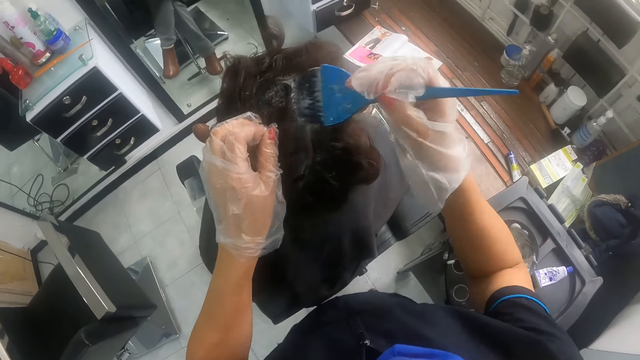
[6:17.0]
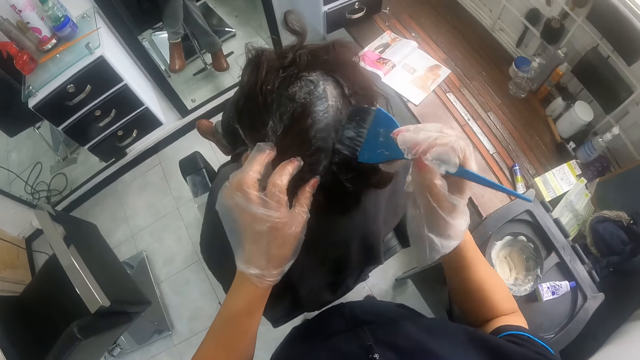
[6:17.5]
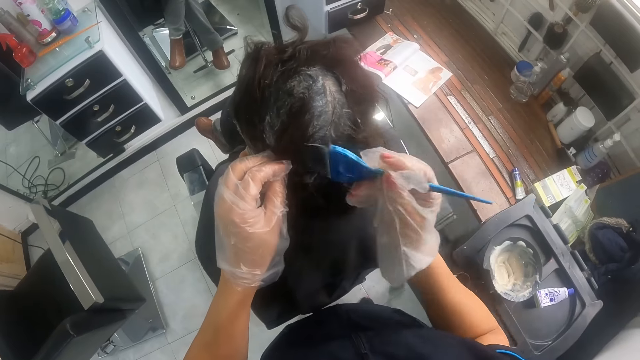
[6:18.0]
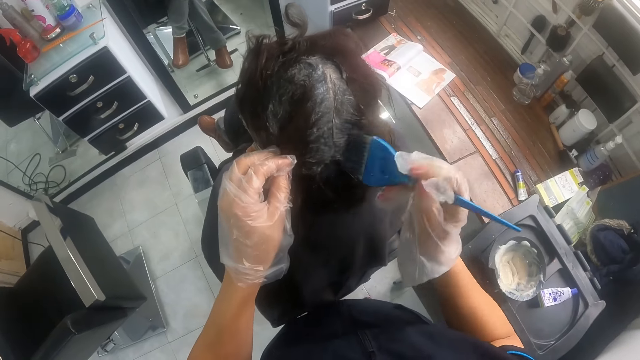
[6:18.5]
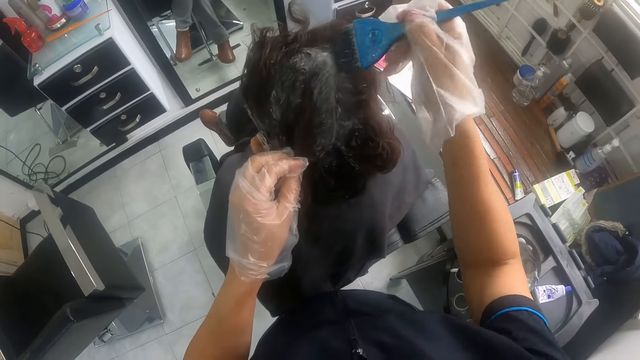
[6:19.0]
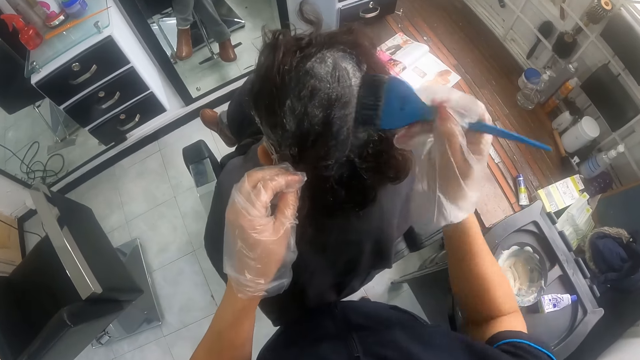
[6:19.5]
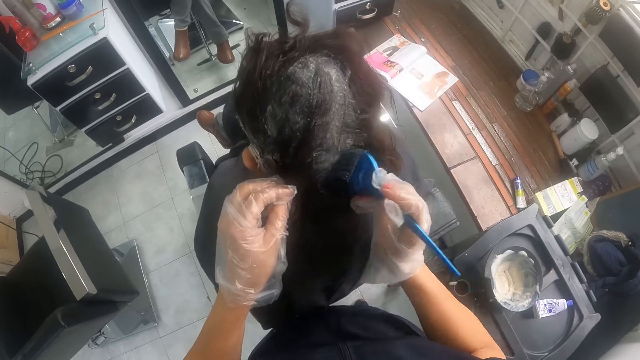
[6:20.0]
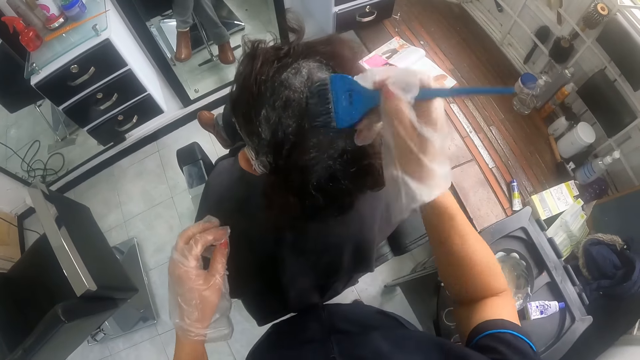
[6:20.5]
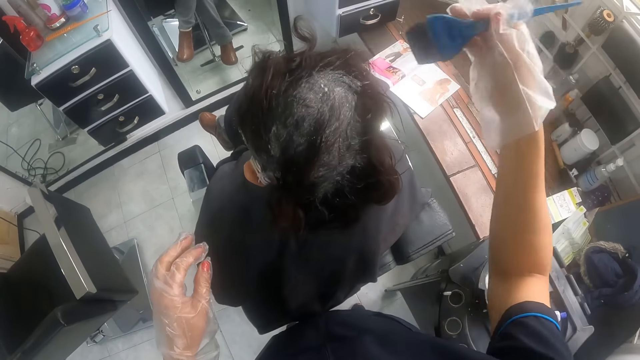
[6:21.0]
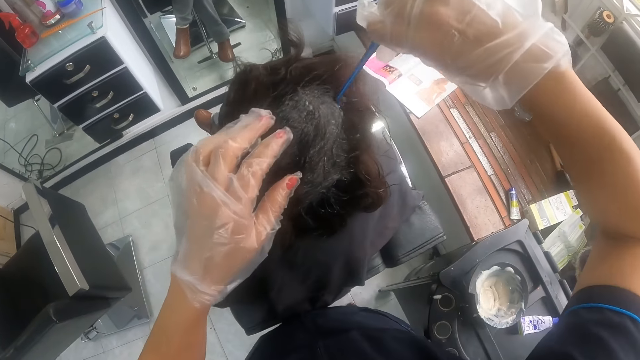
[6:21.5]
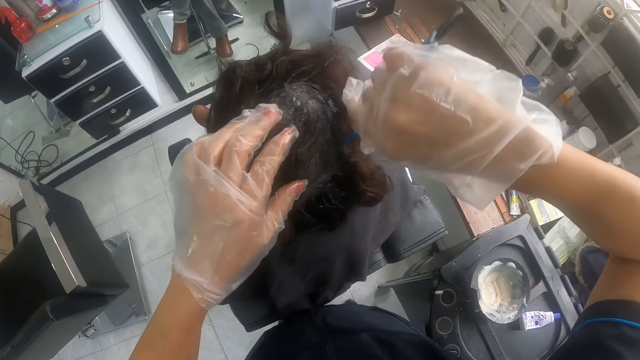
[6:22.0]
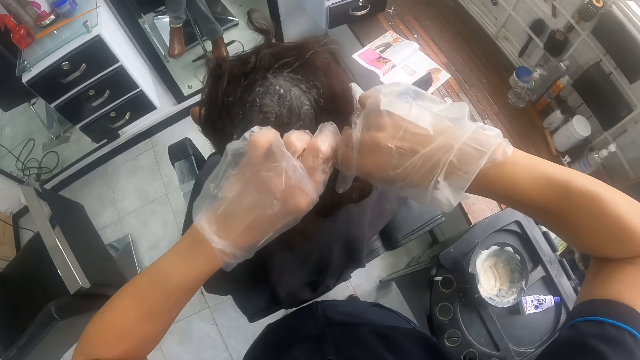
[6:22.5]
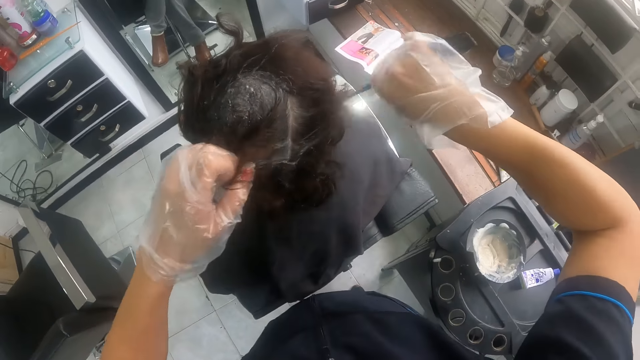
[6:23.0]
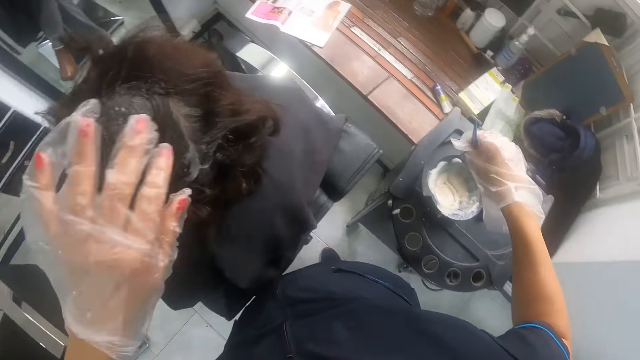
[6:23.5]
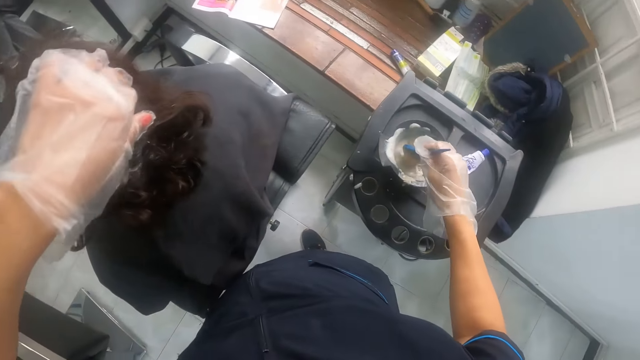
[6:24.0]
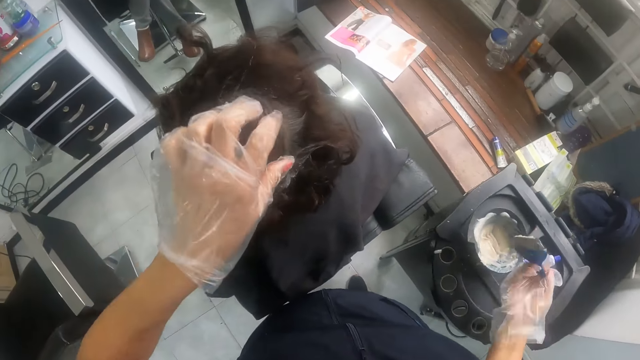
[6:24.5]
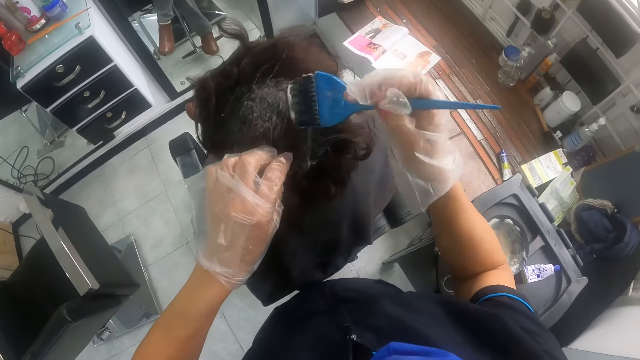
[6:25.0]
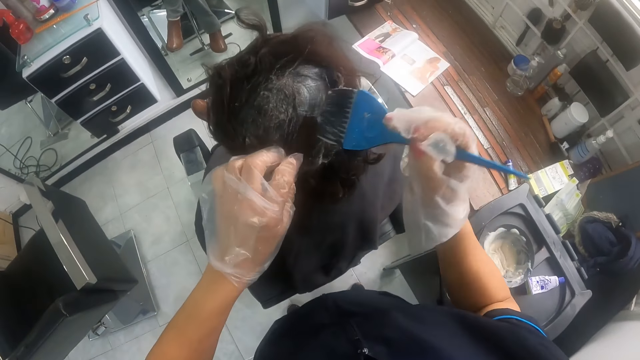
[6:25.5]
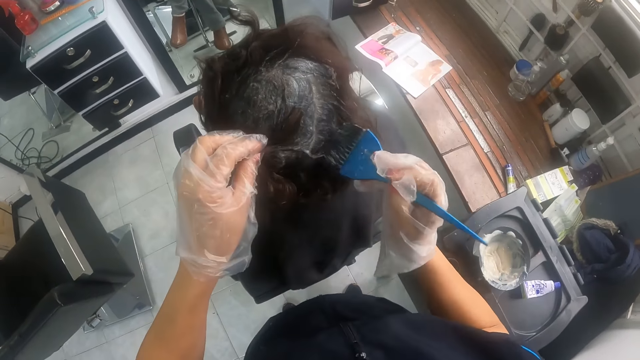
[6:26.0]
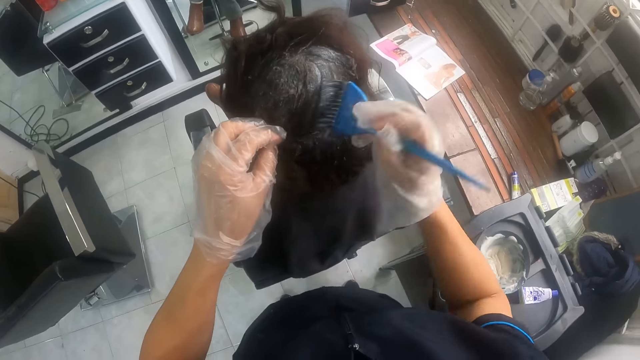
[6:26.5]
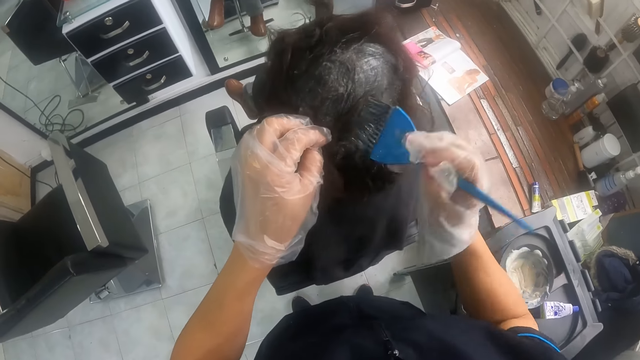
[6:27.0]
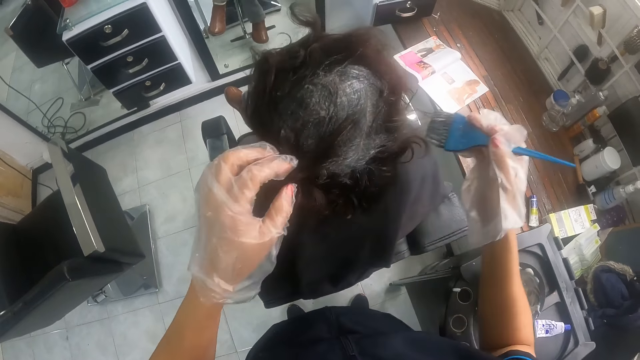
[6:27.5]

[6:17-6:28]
The camera wearer applies relaxer to the woman's hair with the hairbrush in her gloved right hand. They pull the woman's hair with her gloved left hand. They part the woman's hair with the tail of the hairbrush in her right hand. They hold the woman's hair with her gloved left hand. They shift the woman's hair with her gloved left hand. They dip the hairbrush in the tin of hair relaxer. They apply relaxer to the woman's hair with the hairbrush in her gloved right hand.

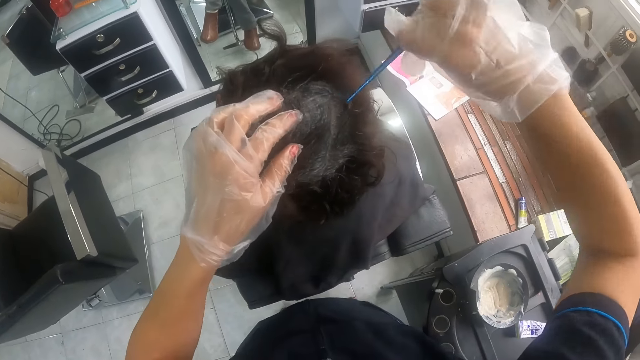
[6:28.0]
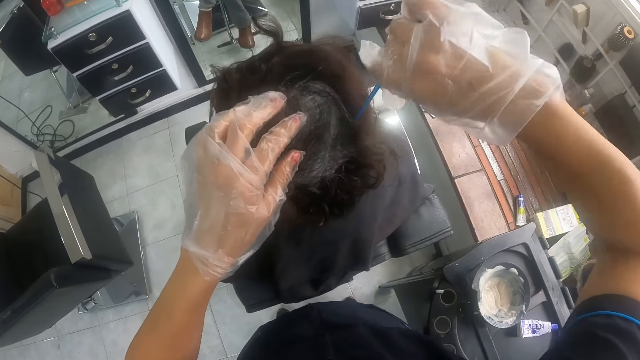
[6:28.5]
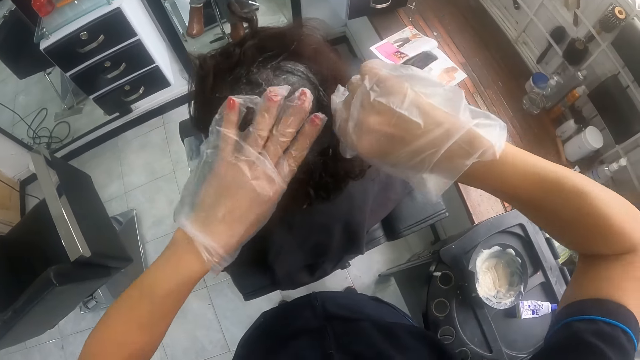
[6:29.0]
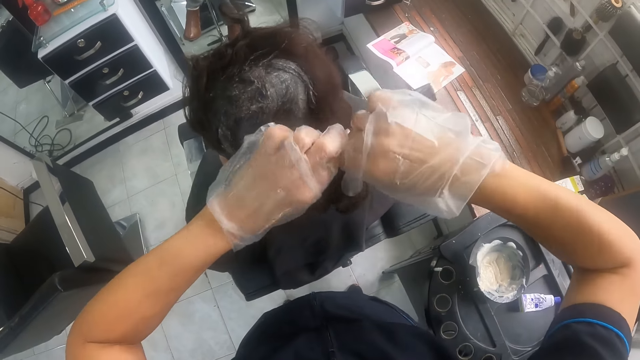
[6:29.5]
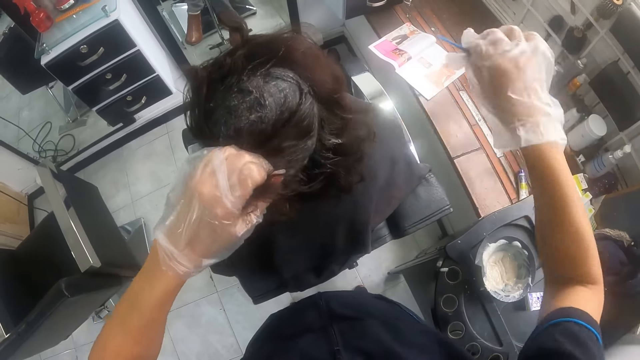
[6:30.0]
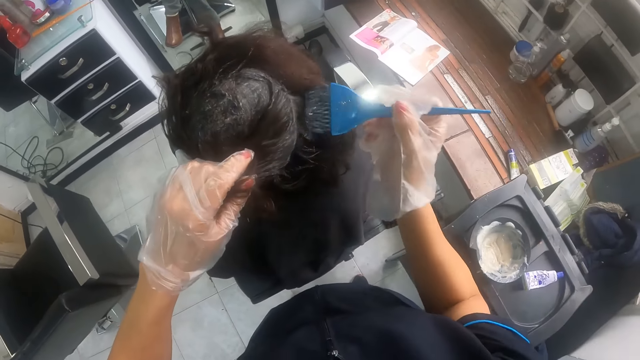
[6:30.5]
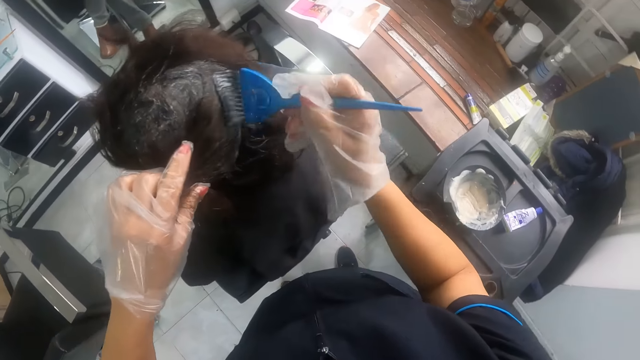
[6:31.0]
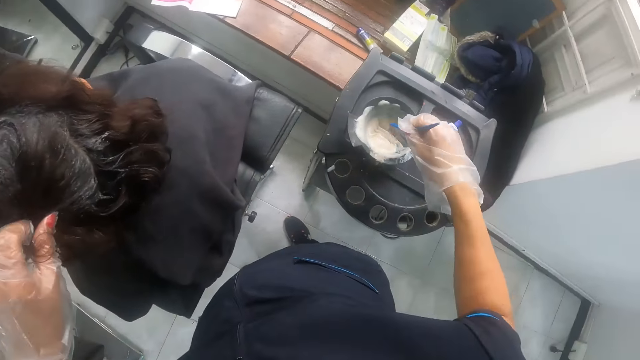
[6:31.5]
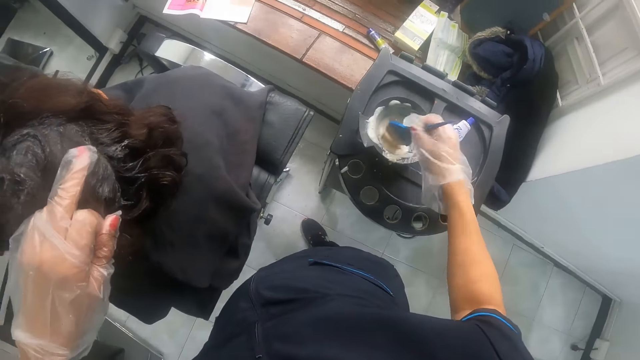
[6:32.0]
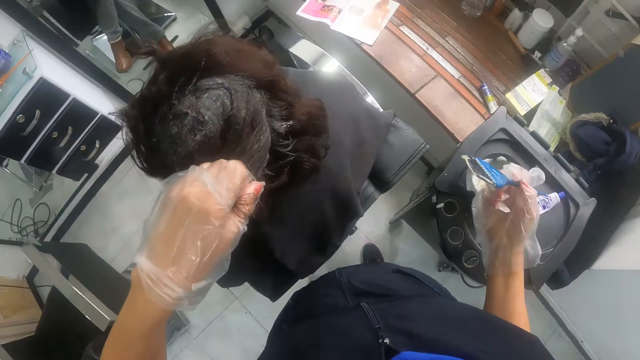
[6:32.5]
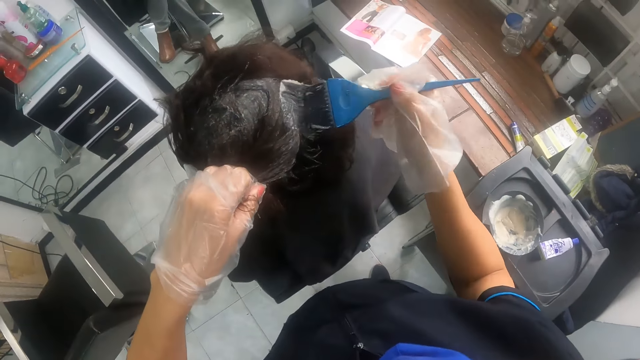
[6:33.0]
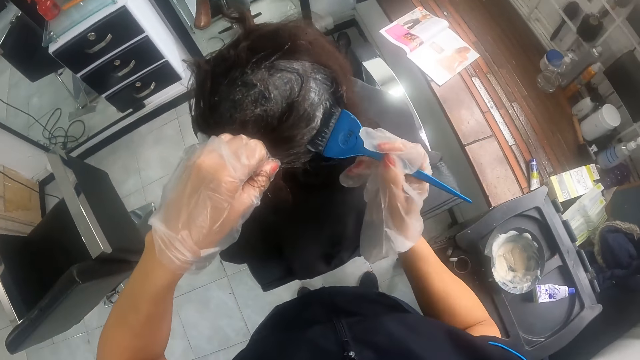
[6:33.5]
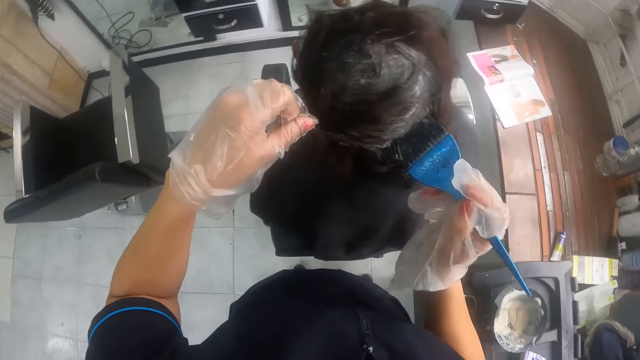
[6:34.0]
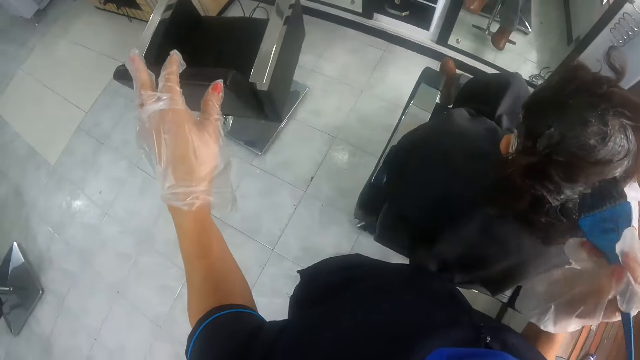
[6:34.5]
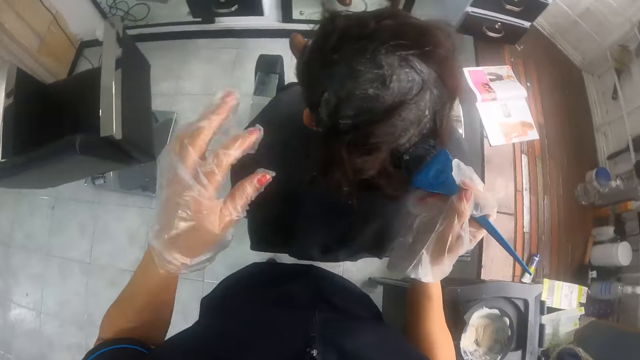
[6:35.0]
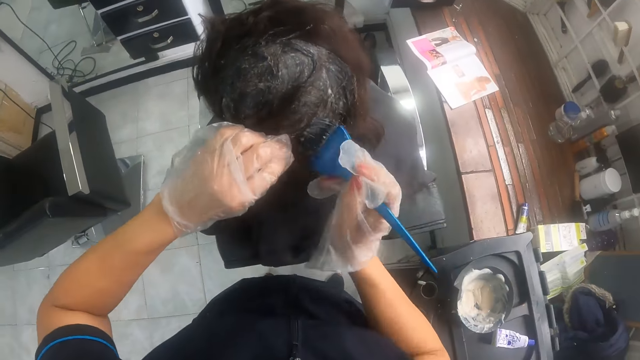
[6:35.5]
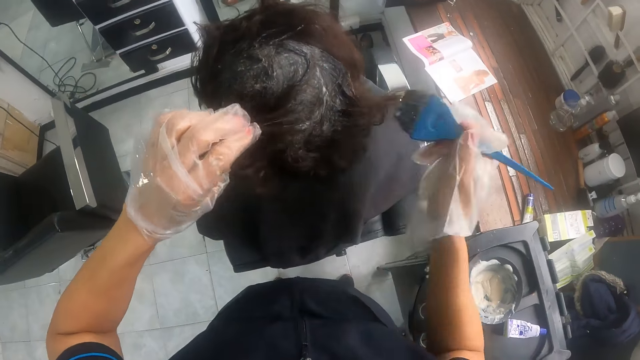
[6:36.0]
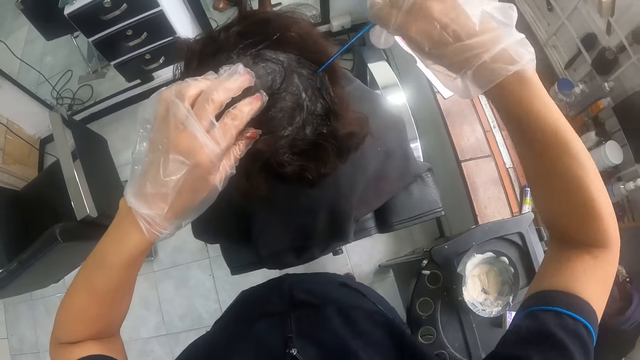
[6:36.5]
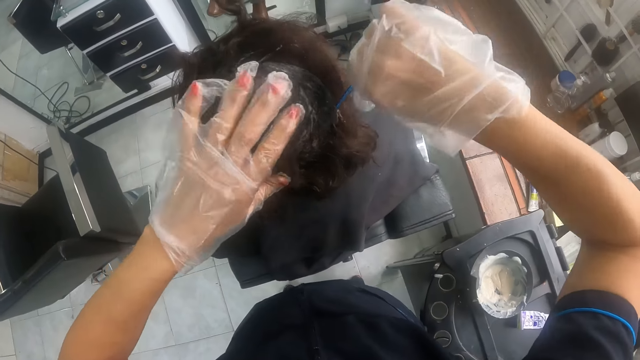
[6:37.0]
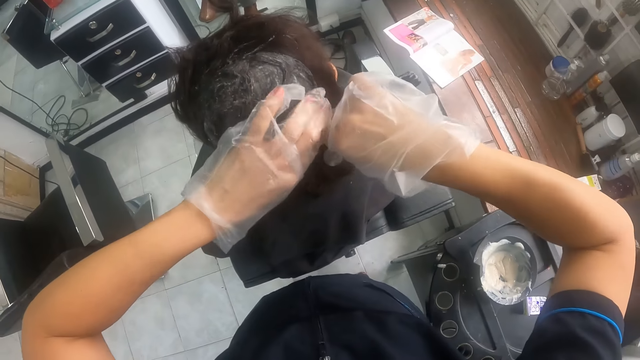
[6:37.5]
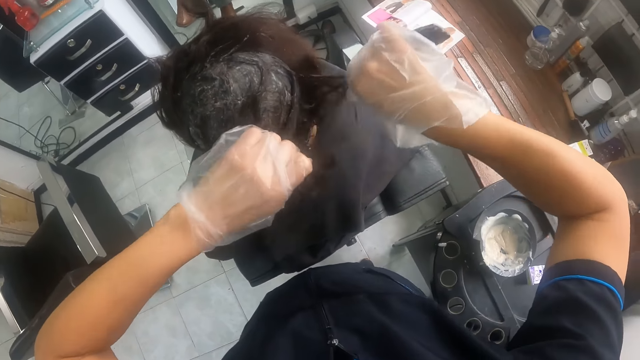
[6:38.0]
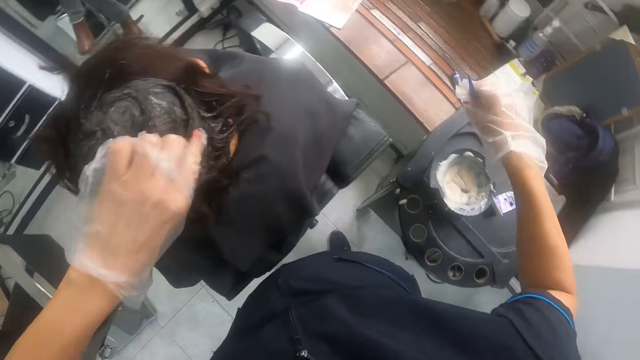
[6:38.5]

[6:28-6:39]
The camera wearer parts the woman's hair with the tail of the hairbrush in her right hand. They hold the woman's hair with her gloved left hand. They apply relaxer to the woman's hair with the hairbrush in her gloved right hand. They dip the hairbrush in his gloved right hand in the mixing bowl of relaxer. They apply relaxer to the woman's hair with the hairbrush in her gloved right hand. They hold the woman's hair with her gloved left hand. They part the woman's hair with the tail of the hairbrush in her right hand. They hold the woman's hair with her gloved left hand.
